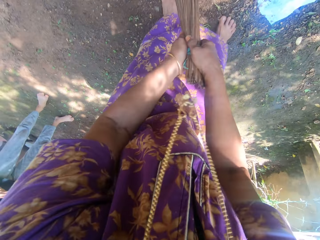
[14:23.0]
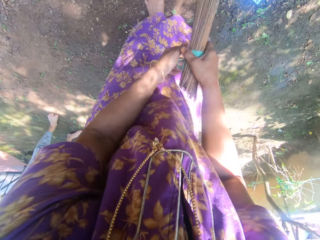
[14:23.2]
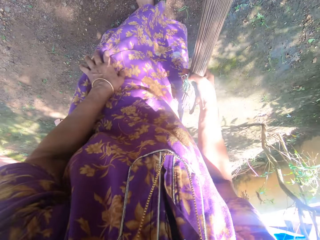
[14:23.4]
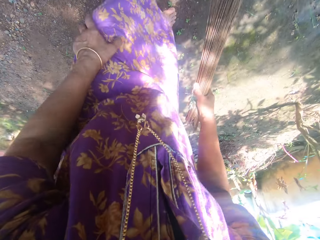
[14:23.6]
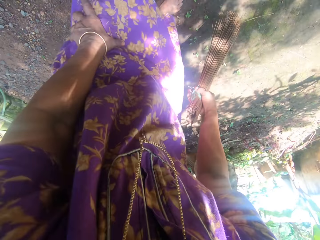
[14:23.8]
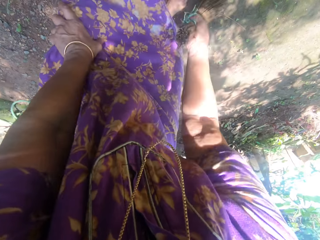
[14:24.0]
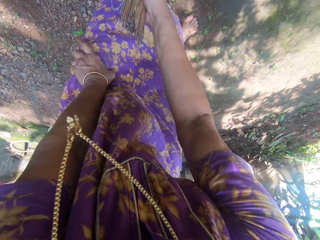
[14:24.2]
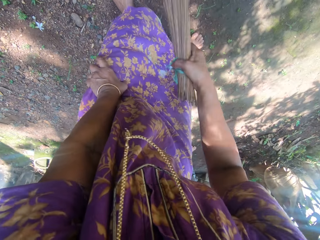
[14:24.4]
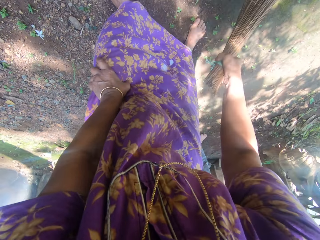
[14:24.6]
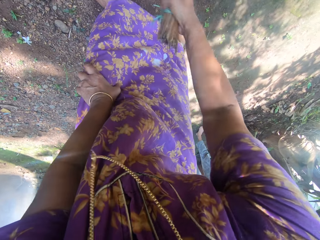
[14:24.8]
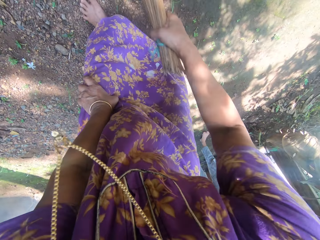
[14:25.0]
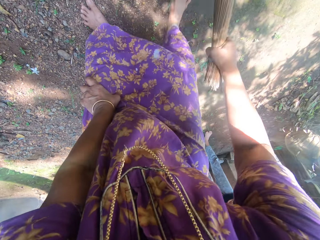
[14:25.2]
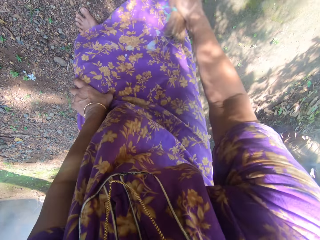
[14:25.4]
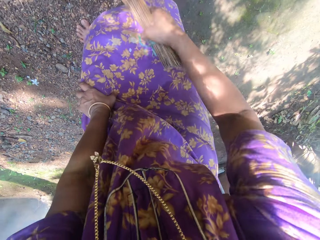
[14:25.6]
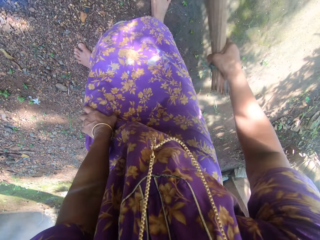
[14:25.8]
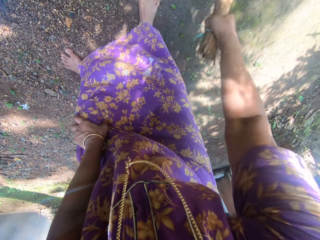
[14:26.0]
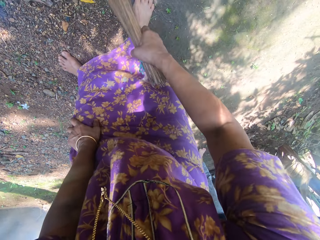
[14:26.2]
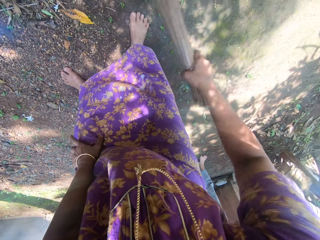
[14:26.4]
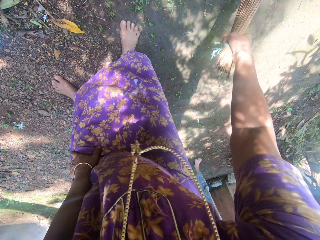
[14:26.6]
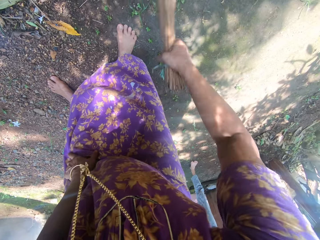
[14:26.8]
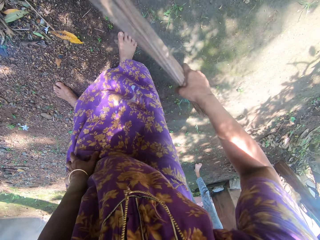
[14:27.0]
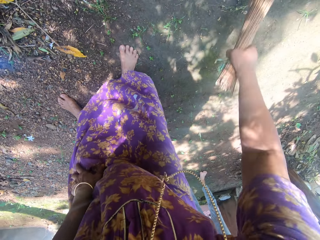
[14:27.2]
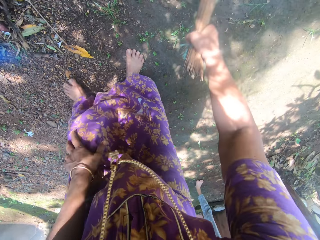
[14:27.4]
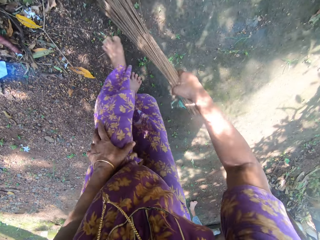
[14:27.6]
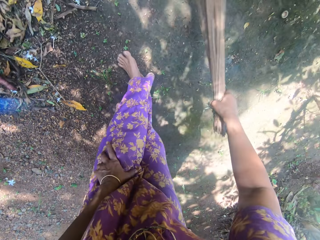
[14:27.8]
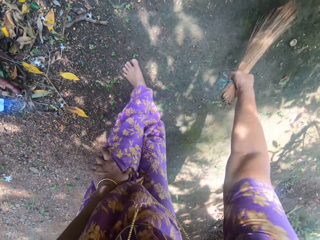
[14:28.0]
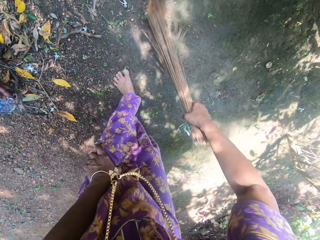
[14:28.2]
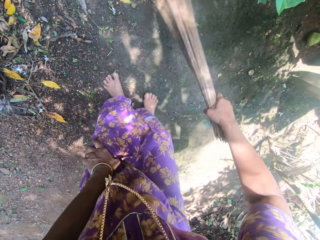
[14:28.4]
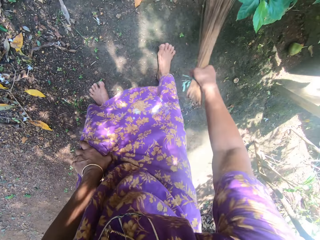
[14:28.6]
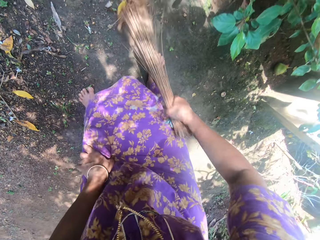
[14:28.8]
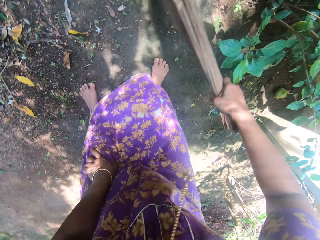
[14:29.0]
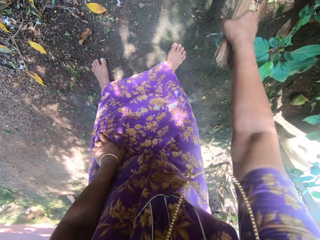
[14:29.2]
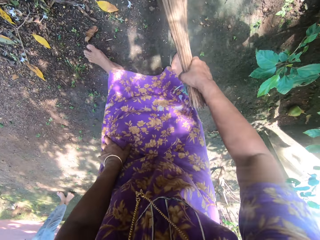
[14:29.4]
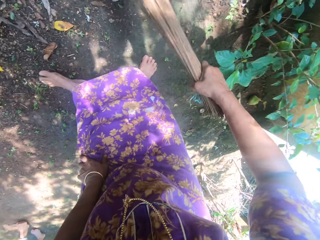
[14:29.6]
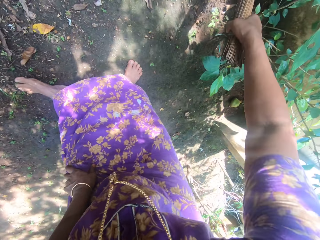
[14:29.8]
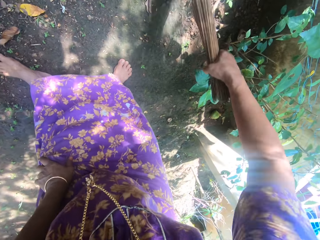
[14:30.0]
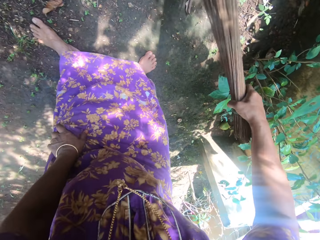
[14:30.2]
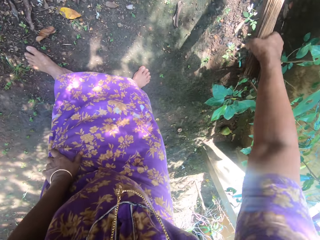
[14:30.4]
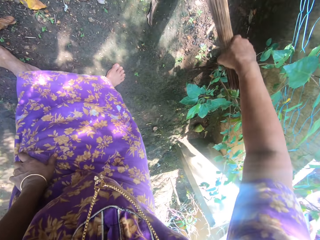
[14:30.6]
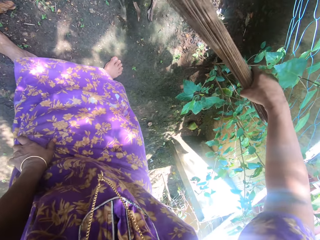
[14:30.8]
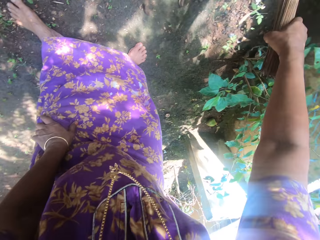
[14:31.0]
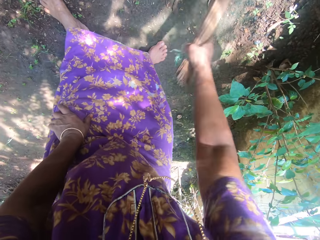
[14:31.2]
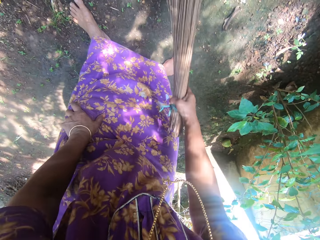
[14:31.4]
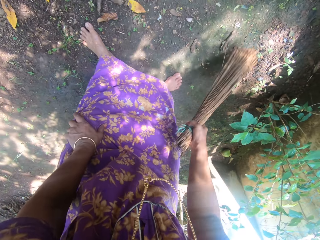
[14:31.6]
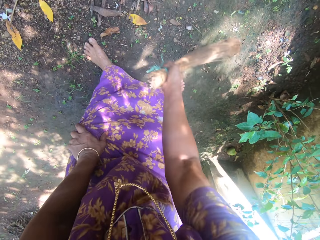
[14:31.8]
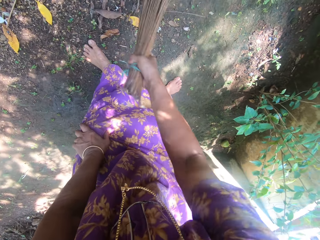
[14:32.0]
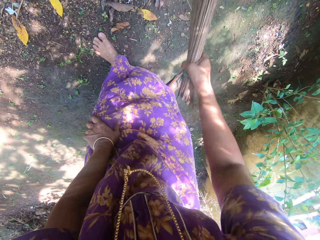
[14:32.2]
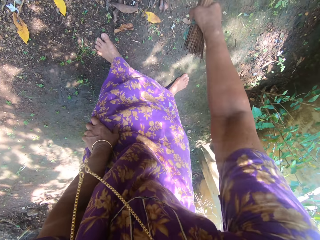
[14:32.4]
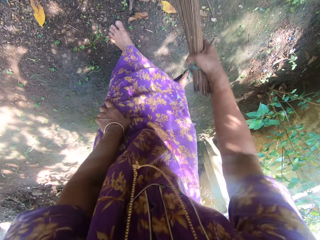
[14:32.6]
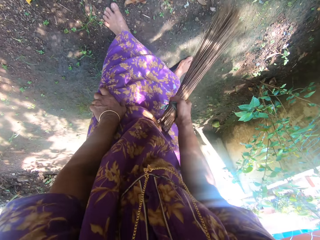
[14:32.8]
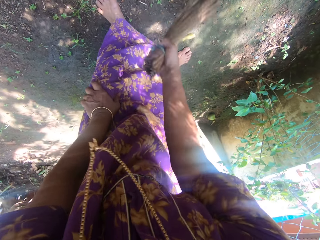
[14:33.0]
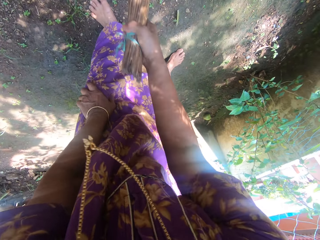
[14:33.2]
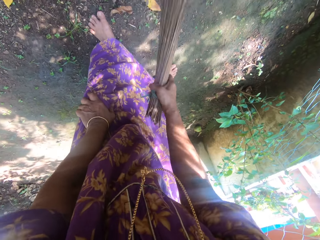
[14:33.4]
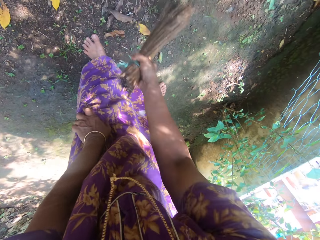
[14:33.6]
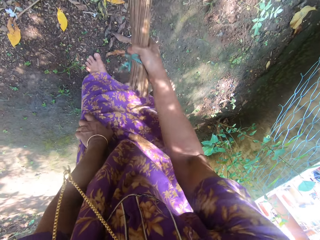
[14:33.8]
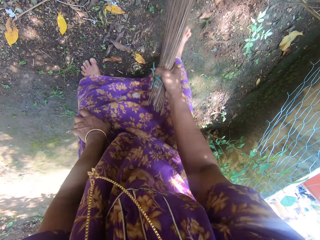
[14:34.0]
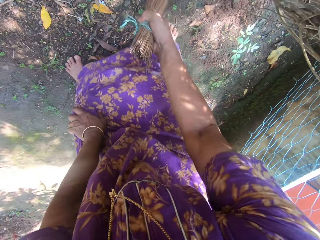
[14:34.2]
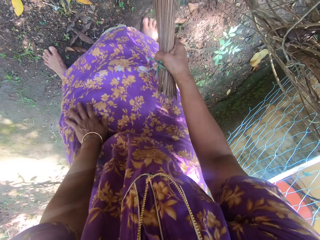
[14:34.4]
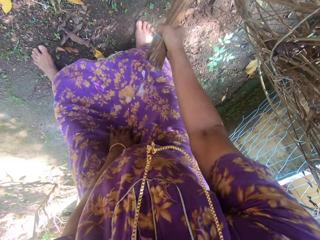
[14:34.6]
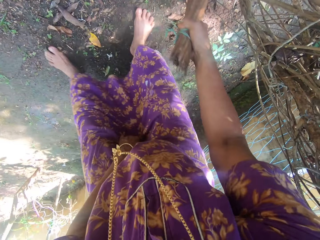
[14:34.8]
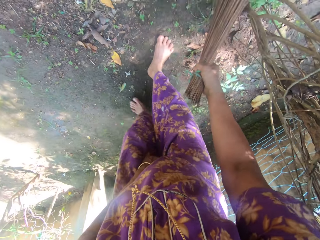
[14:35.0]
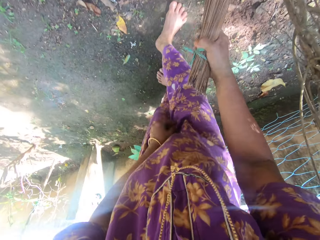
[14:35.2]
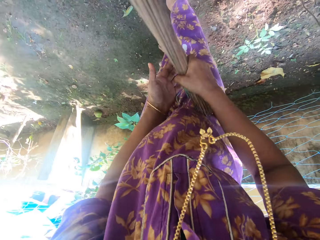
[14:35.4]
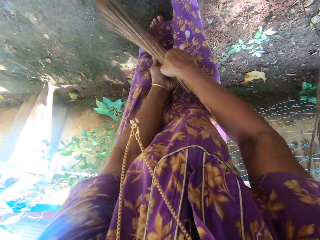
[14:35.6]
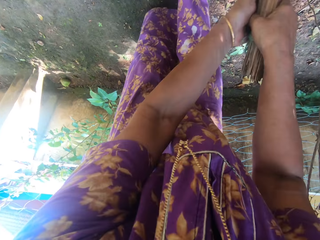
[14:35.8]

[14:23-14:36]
The camera wearer puts her hand on her leg. She sweeps the ground. She speaks to a boy.

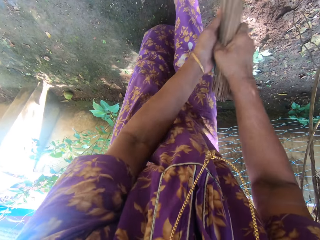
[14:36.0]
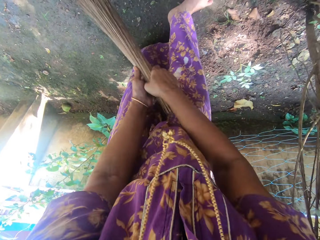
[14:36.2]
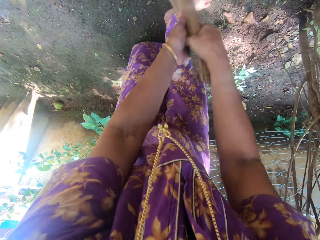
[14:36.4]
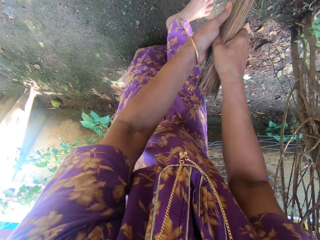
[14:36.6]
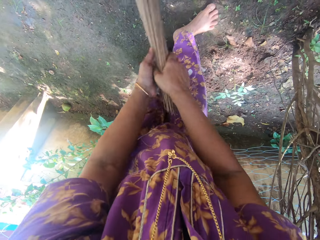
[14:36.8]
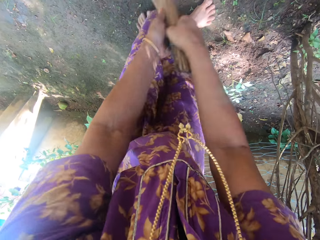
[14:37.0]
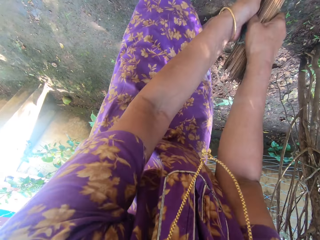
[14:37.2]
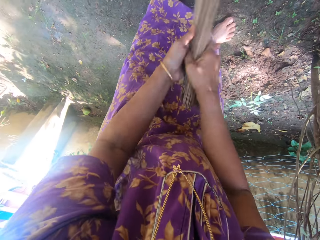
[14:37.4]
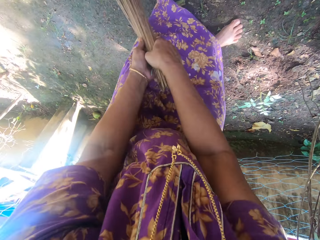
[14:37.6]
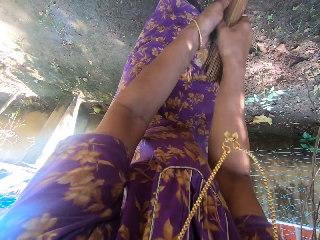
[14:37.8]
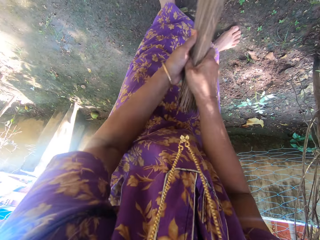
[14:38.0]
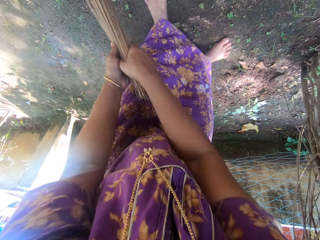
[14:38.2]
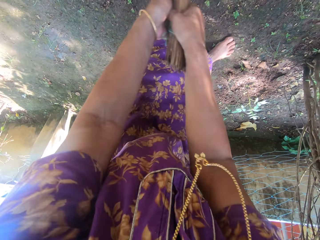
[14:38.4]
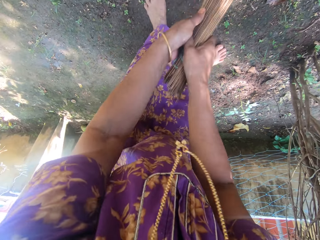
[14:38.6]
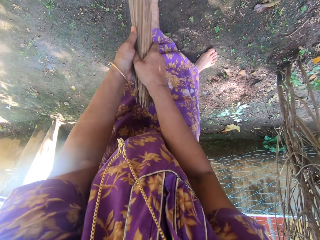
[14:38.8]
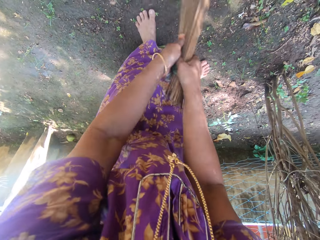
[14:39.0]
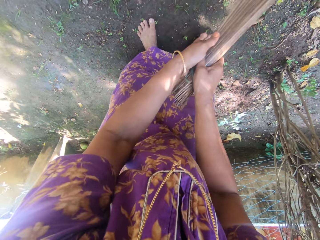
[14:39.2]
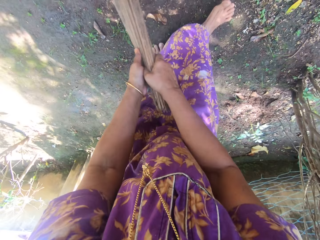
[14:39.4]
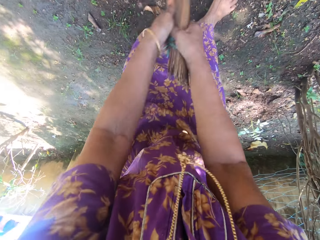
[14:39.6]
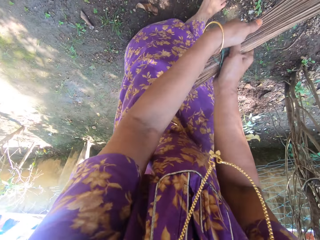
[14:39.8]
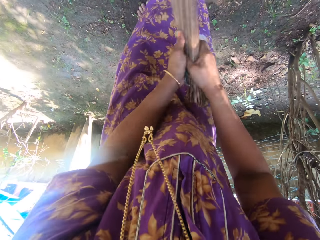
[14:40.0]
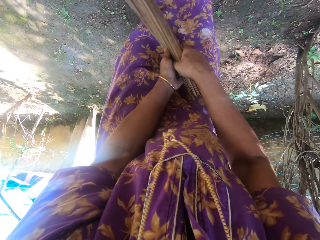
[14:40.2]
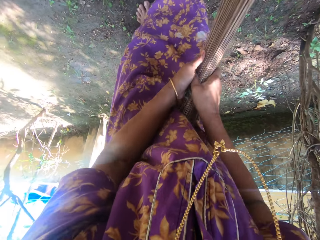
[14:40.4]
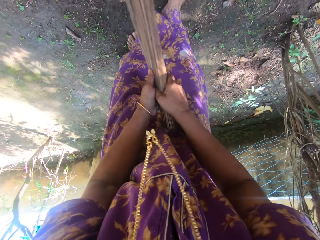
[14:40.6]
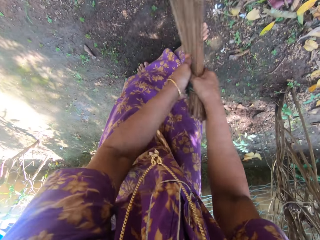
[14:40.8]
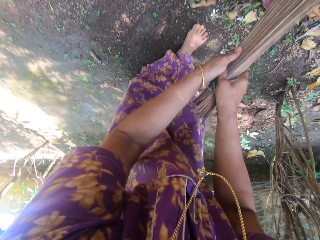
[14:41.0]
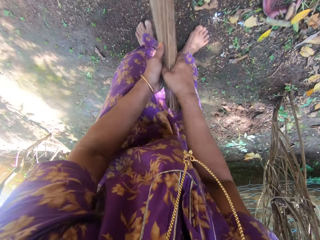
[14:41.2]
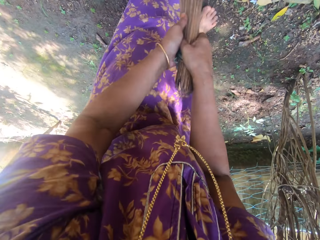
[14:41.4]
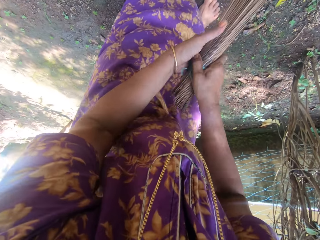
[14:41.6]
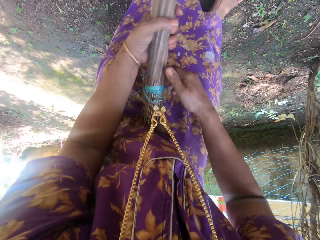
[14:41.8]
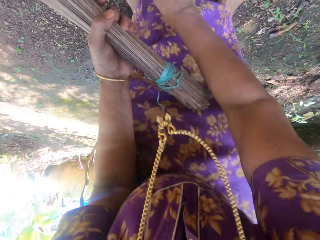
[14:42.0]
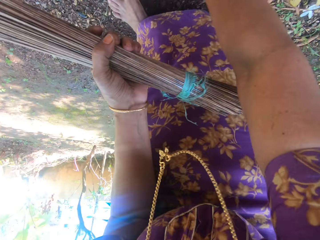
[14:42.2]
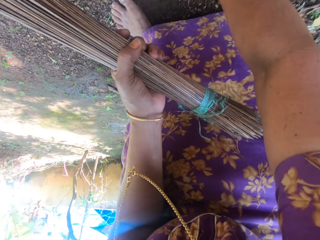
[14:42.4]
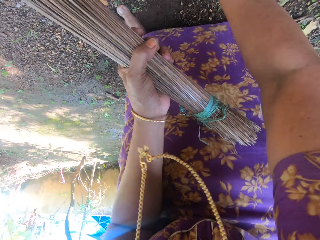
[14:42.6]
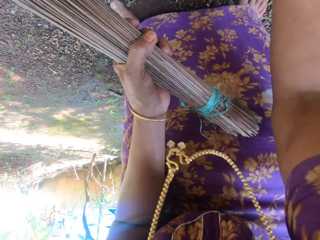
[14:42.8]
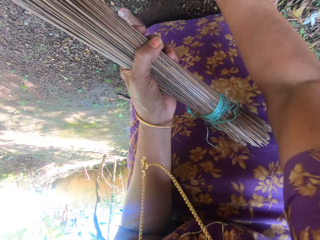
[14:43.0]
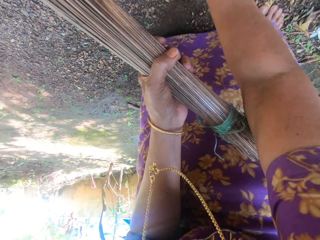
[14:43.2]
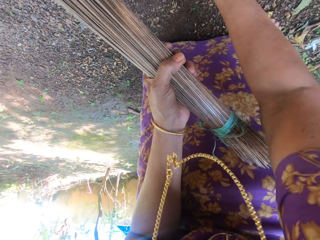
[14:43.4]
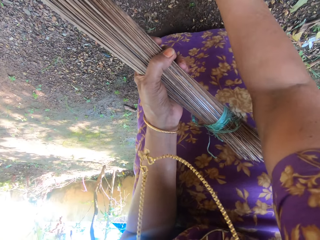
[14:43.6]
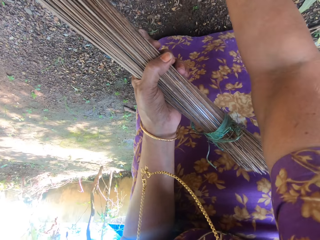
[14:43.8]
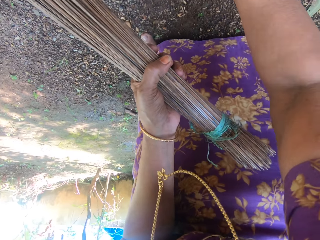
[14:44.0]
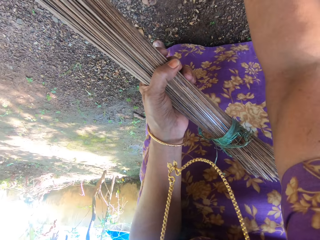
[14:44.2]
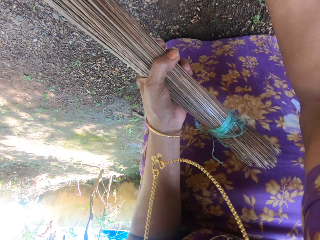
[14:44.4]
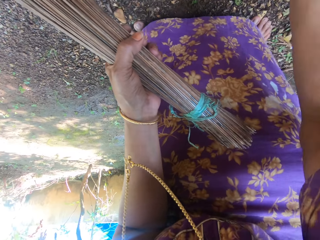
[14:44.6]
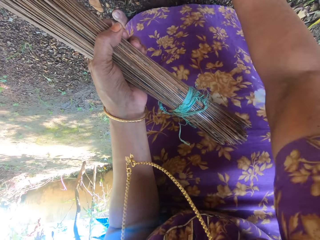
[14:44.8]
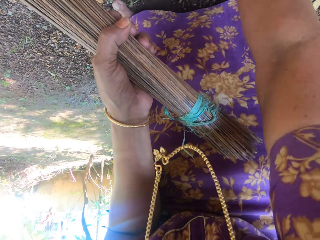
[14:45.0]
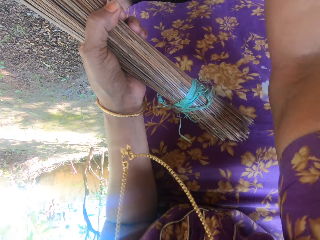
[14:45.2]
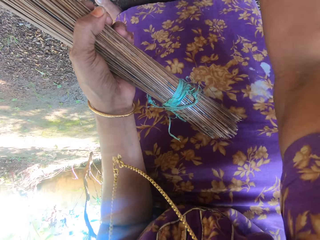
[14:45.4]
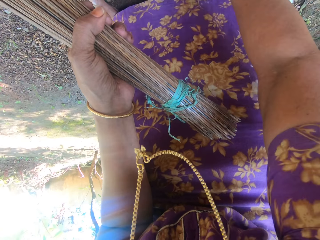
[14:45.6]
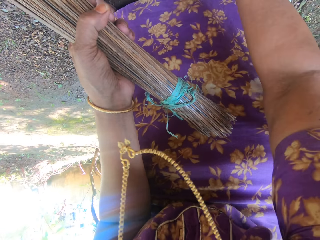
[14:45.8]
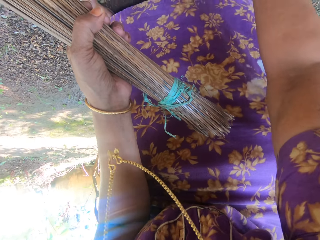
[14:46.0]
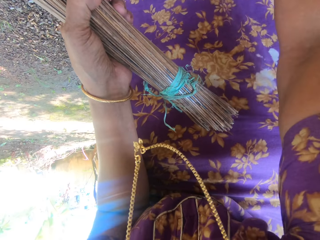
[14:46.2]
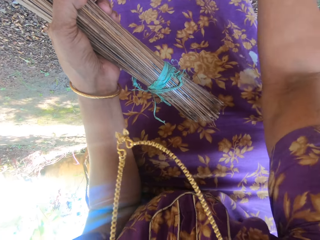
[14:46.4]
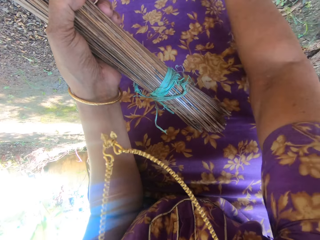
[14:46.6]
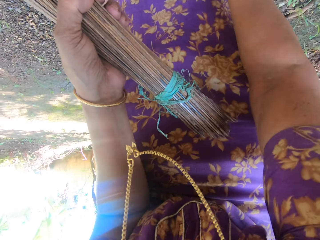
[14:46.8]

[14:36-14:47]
The camera wearer holds the broom with both hands. They collect the dirt. They unroot grasses from the ground.
